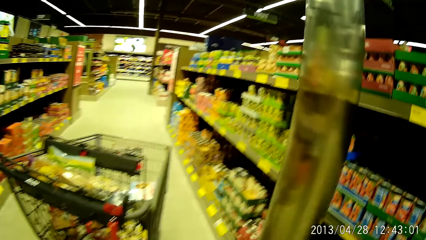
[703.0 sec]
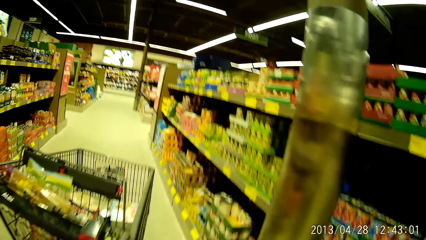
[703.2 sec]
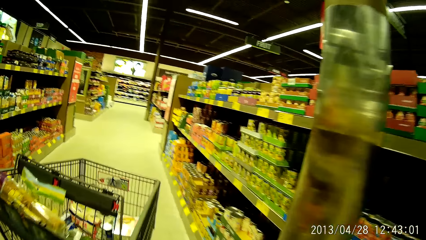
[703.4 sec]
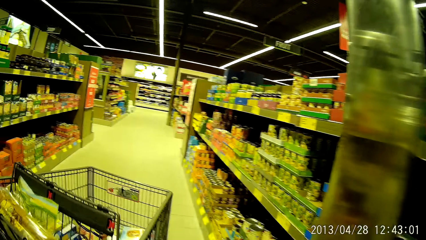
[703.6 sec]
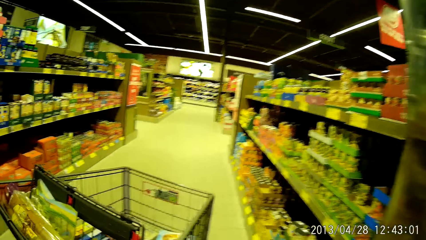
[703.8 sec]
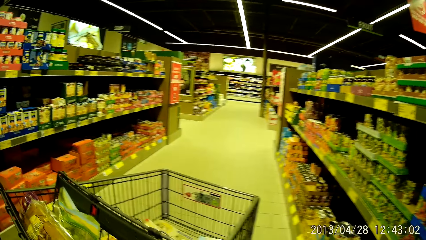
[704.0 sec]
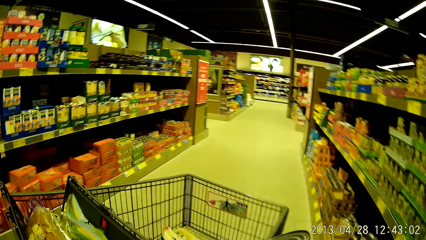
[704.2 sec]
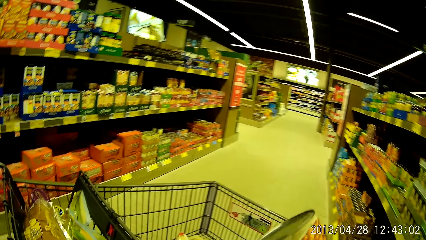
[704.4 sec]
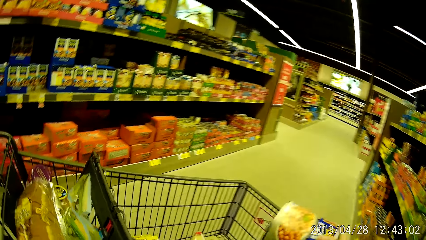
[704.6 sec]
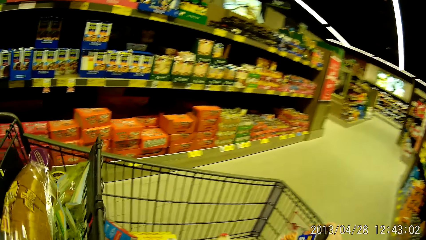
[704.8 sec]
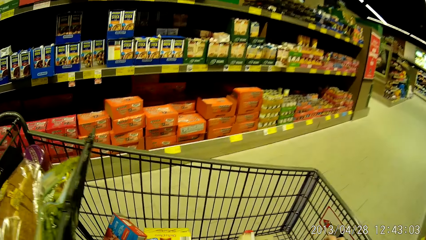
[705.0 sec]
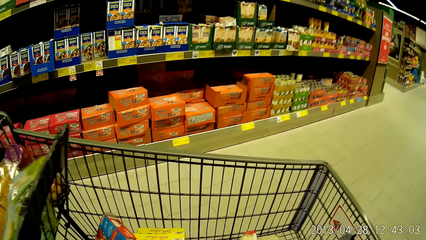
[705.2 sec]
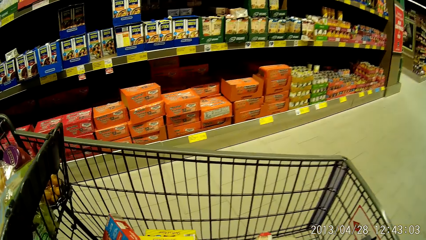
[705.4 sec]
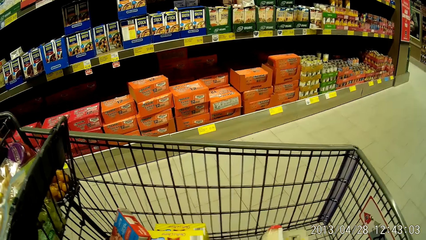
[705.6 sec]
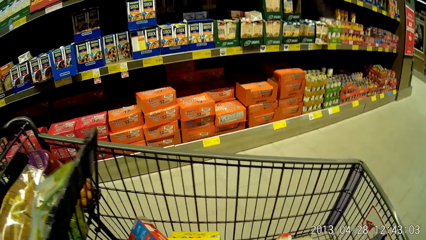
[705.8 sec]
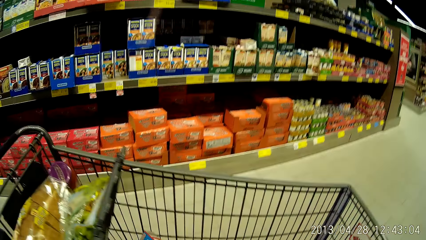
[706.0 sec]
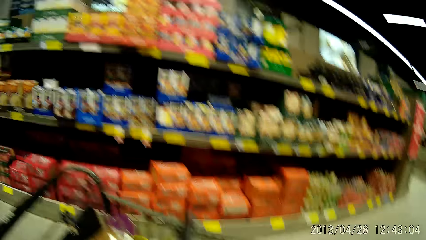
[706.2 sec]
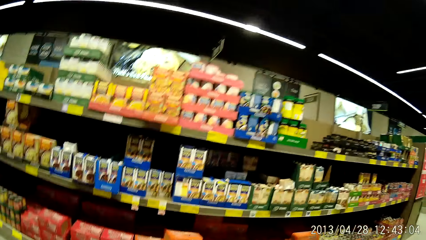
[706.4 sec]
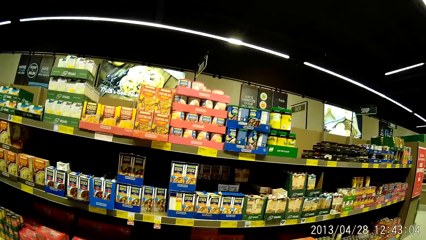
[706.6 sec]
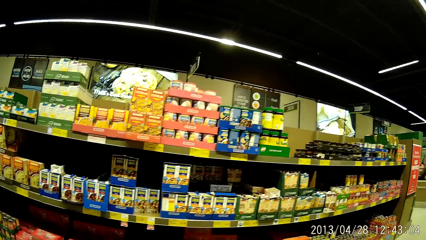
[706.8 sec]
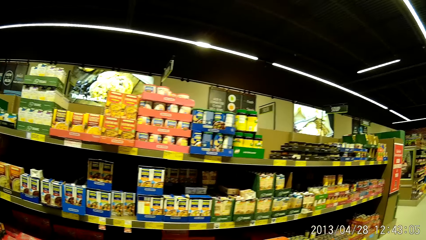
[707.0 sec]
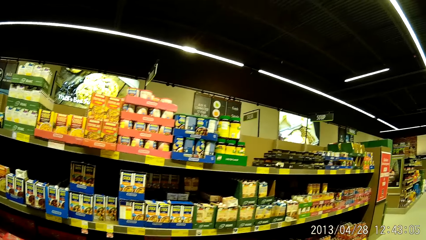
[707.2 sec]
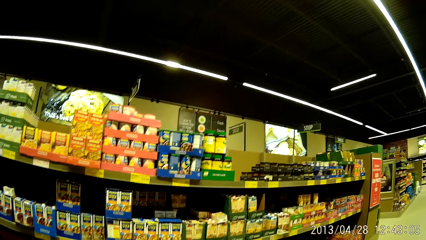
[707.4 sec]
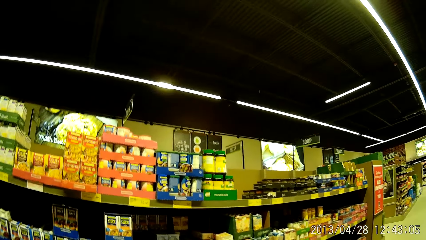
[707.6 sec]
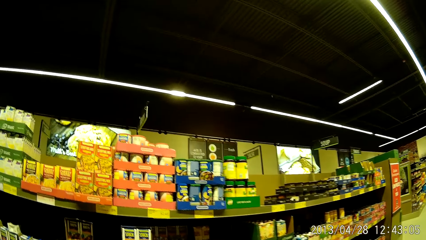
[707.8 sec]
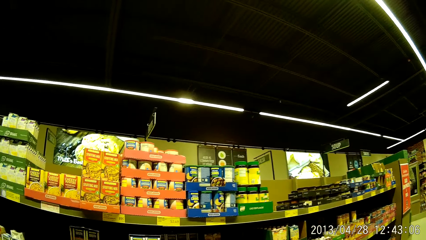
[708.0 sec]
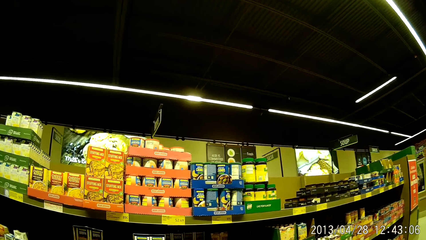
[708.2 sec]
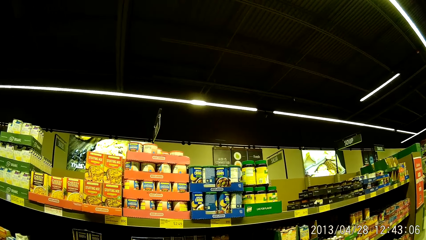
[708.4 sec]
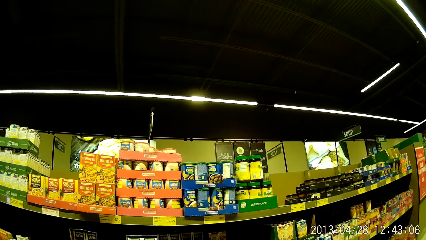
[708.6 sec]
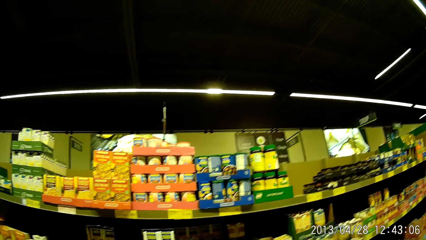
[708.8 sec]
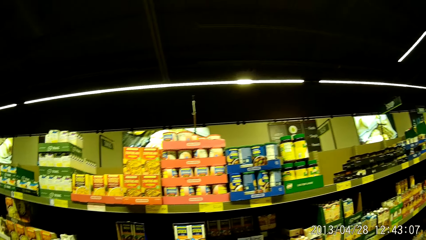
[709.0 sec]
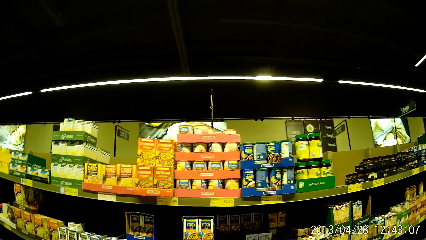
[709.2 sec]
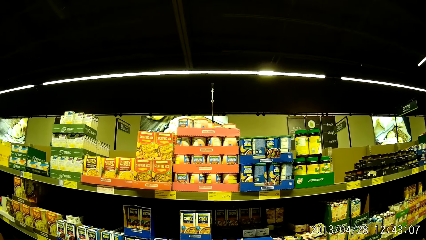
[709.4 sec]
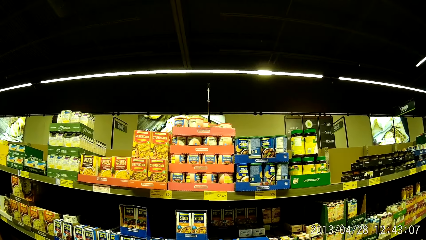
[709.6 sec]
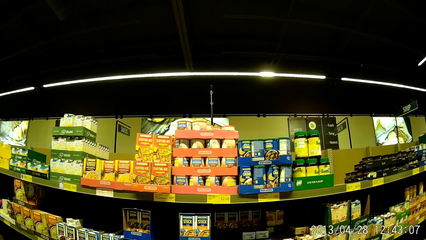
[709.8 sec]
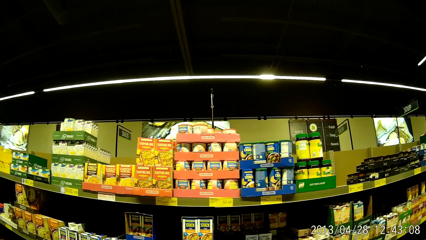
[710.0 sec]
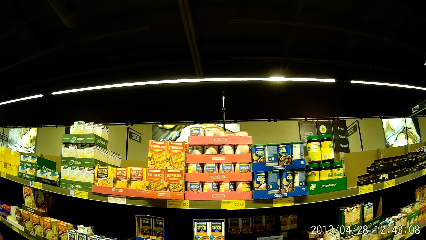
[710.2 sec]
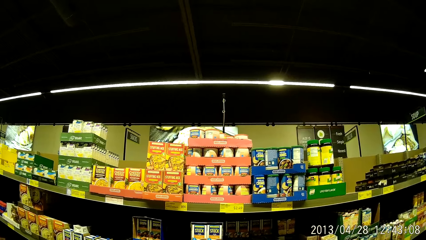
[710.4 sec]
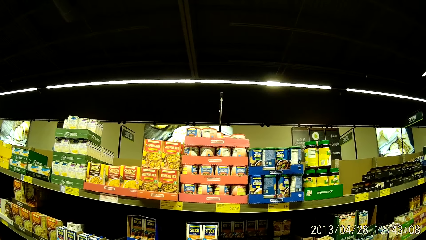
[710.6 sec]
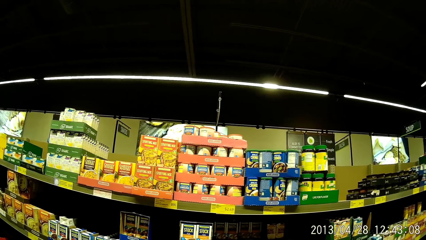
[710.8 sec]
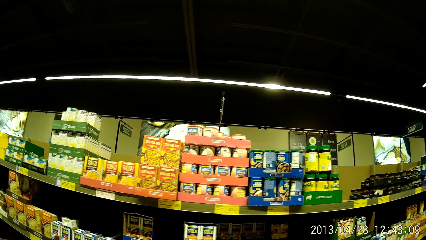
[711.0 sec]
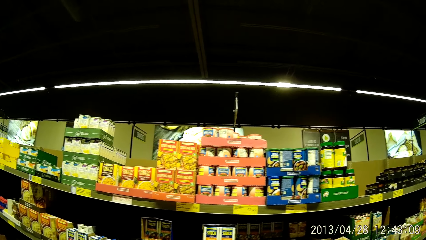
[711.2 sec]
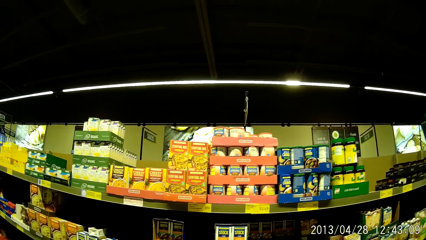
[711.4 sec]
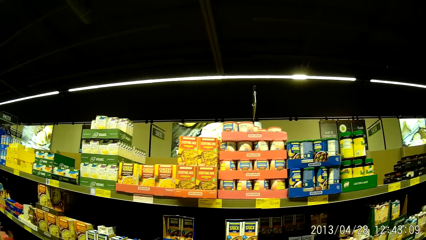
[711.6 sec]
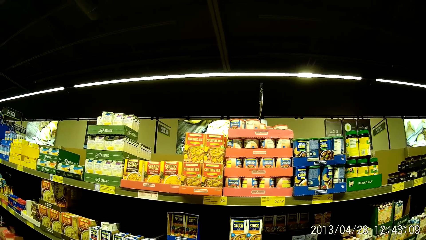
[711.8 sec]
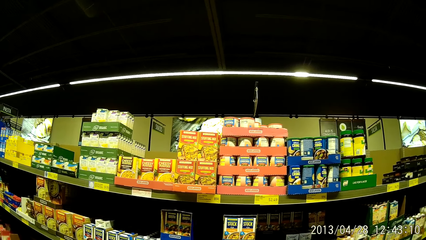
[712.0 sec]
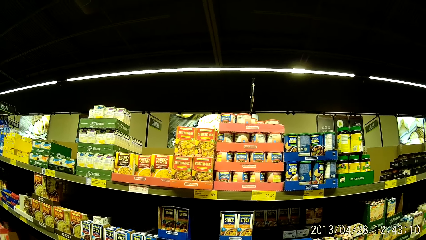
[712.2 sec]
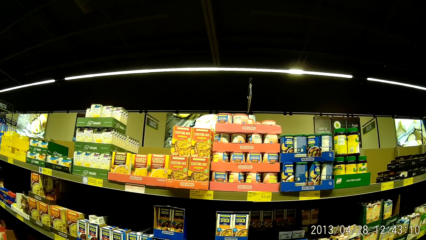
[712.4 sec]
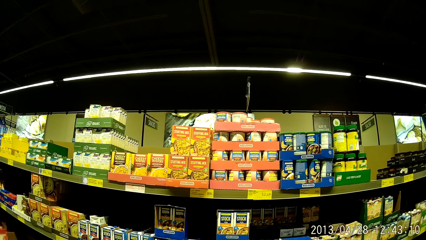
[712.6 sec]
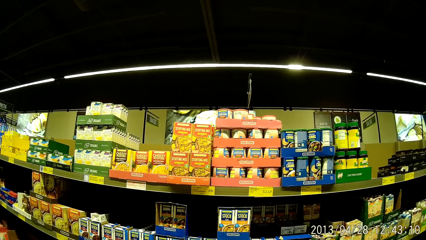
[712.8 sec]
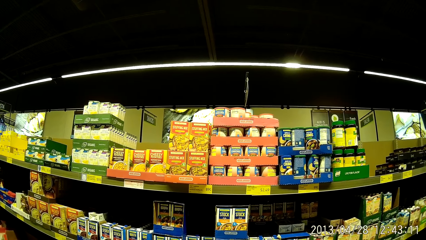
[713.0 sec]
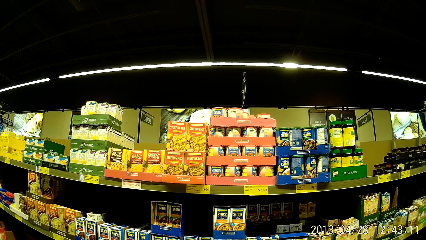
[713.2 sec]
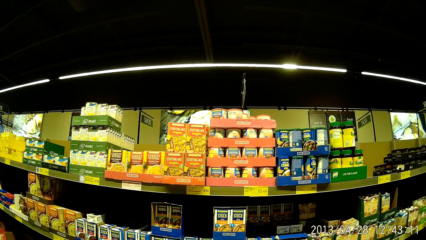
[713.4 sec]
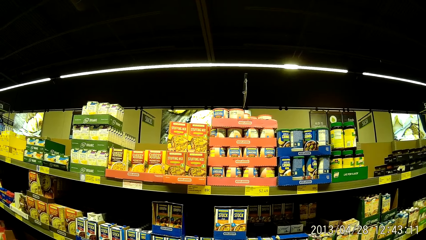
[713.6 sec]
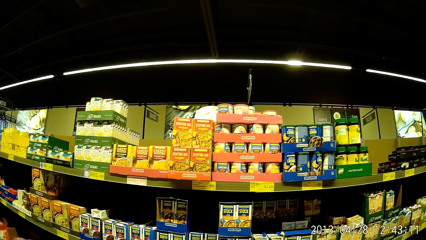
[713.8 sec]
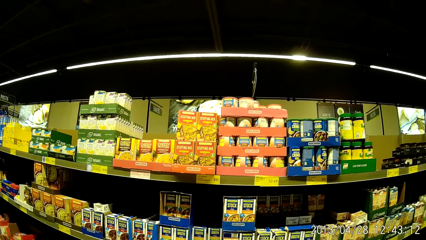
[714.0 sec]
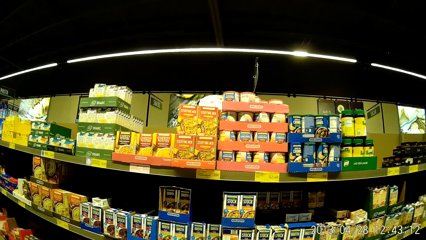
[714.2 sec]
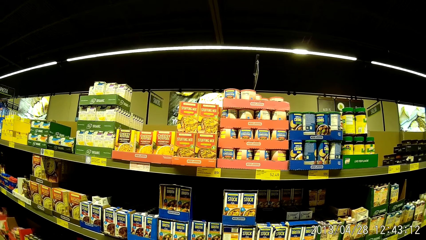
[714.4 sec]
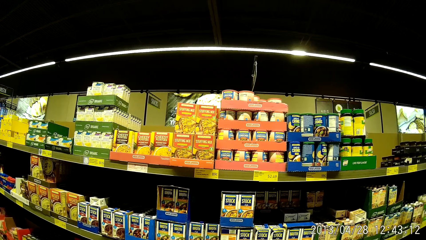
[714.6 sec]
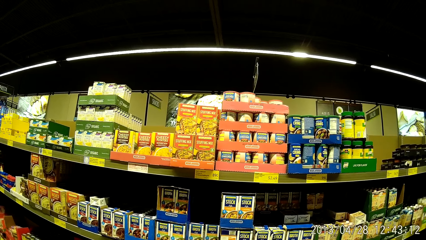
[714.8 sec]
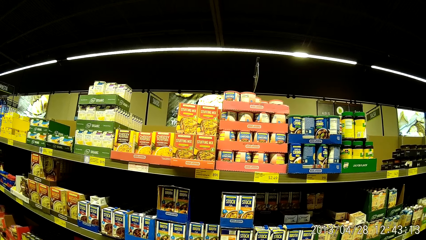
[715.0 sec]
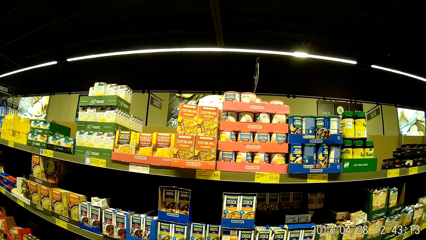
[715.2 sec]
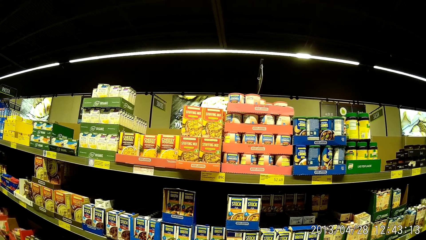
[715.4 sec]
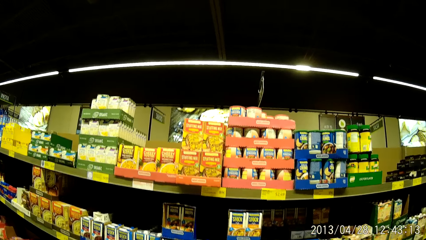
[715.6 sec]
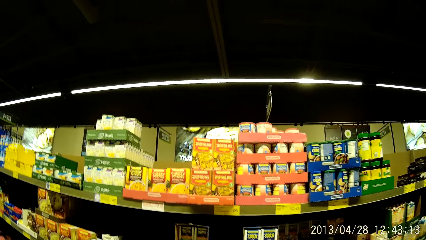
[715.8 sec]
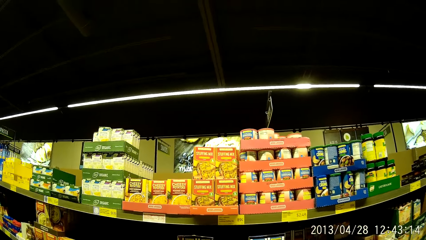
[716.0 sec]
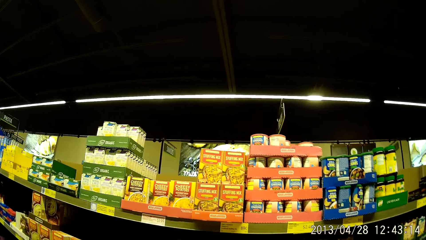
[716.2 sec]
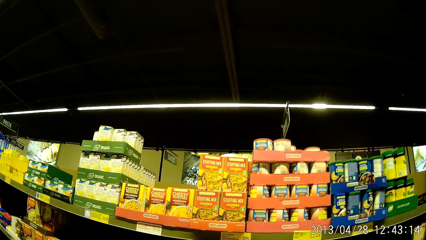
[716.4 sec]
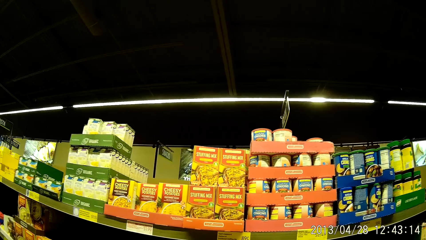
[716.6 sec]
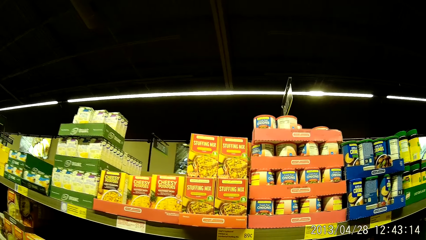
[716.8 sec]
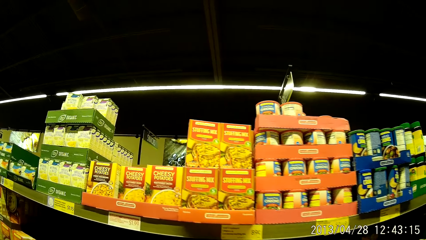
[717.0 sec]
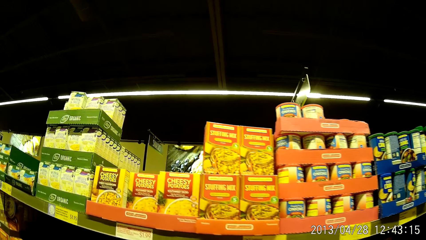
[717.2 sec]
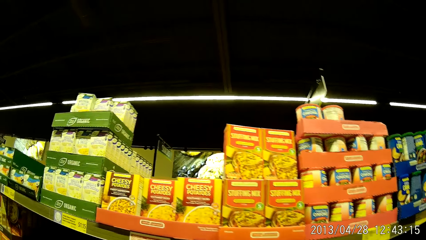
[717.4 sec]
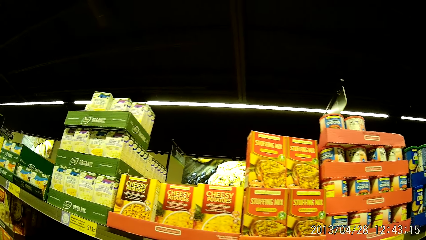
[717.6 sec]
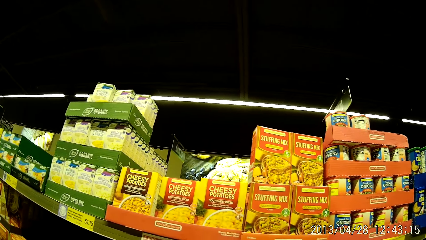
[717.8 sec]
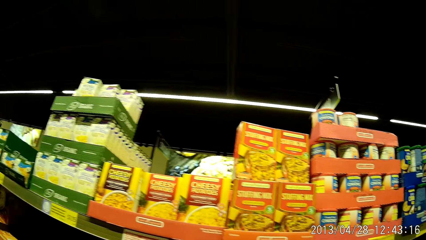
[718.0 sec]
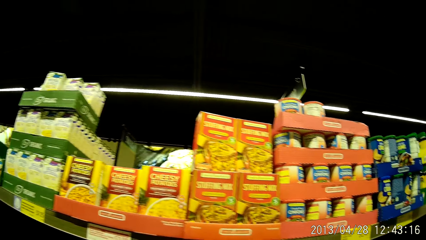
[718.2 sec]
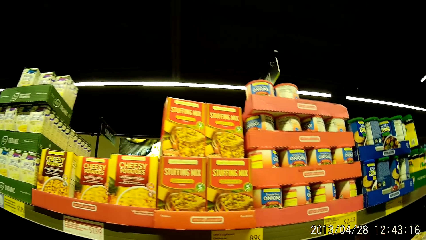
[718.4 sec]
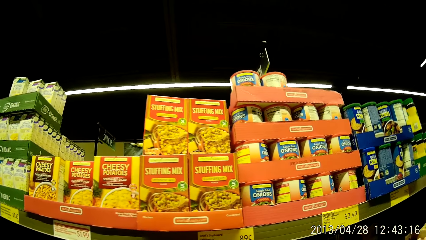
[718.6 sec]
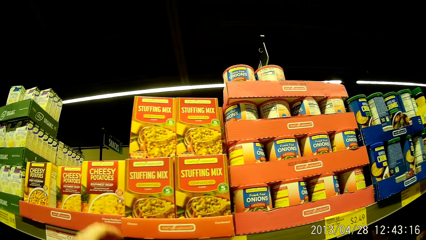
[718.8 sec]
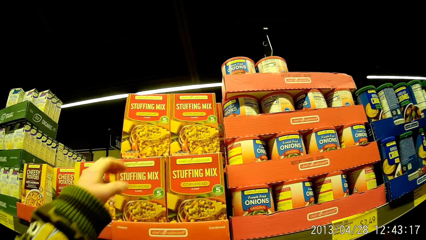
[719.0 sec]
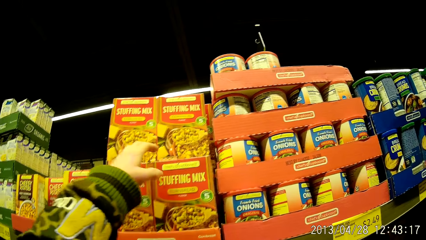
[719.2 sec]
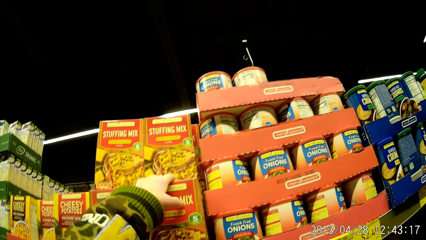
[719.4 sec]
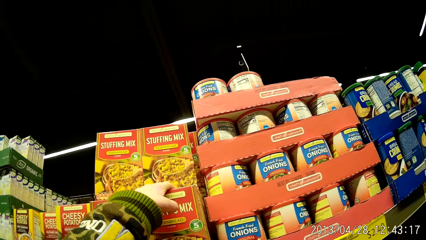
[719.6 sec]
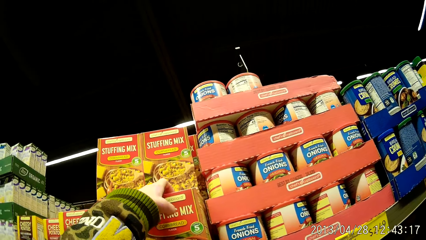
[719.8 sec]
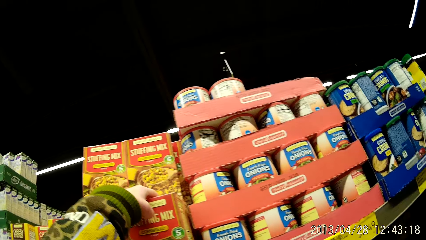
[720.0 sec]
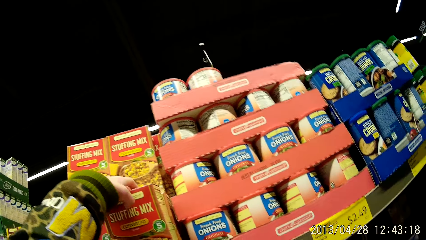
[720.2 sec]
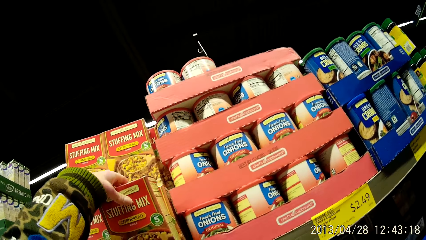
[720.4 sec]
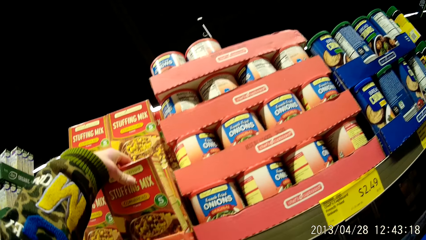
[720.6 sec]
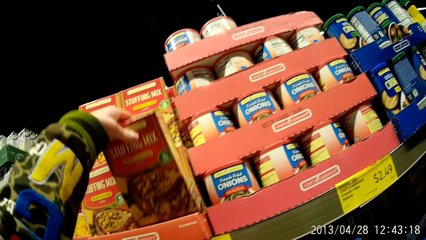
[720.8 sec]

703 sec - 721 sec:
The camera wearer walks around the supermarket. She drops the can of baked beans into the shopping cart with her right hand. She looks around the supermarket. She looks at the food in the shelves. She picks up a pack of cornbread from the grocery stand with her left hand.
